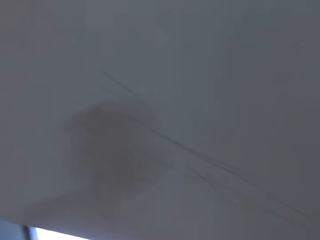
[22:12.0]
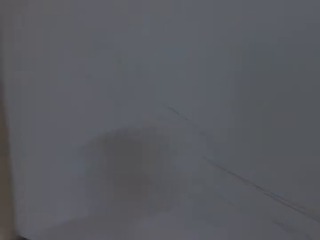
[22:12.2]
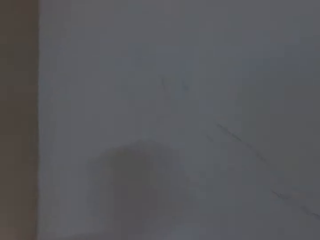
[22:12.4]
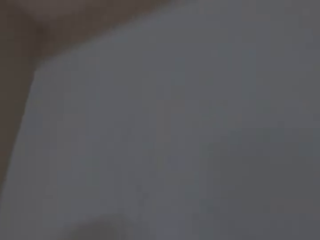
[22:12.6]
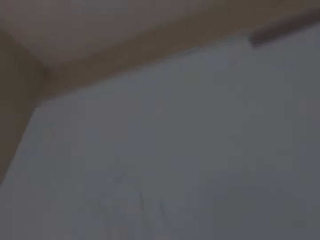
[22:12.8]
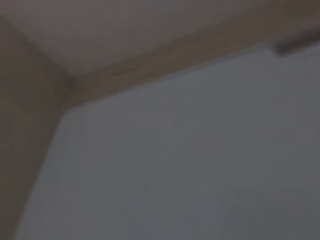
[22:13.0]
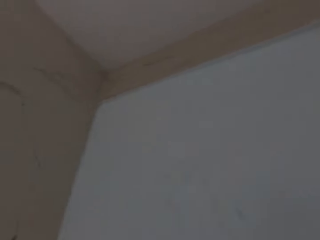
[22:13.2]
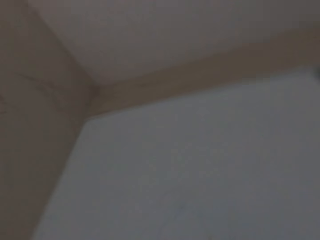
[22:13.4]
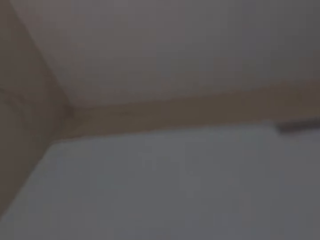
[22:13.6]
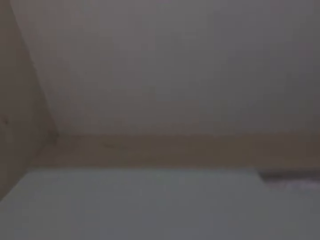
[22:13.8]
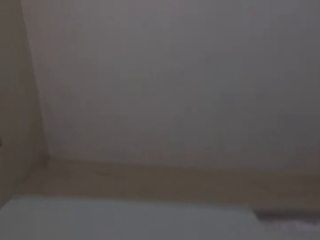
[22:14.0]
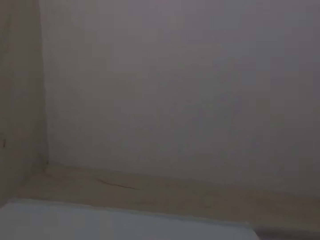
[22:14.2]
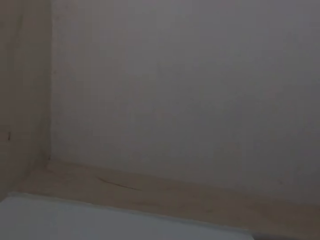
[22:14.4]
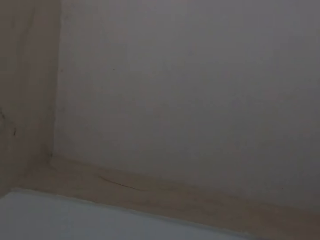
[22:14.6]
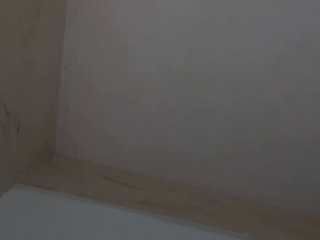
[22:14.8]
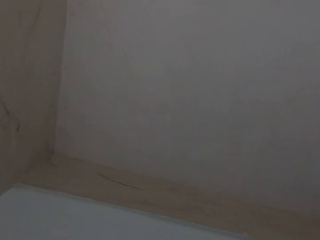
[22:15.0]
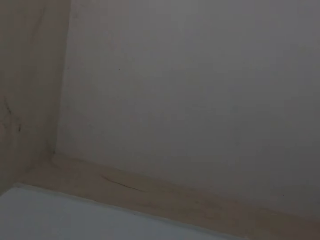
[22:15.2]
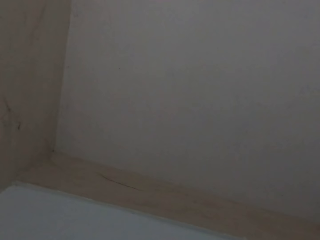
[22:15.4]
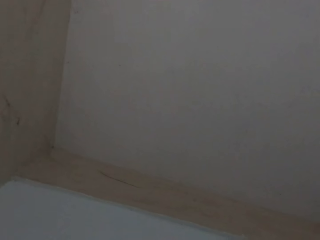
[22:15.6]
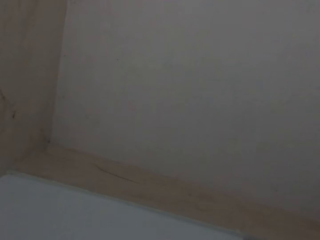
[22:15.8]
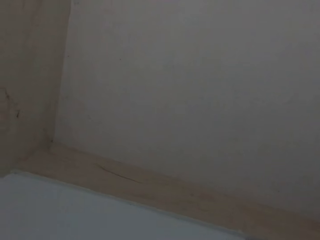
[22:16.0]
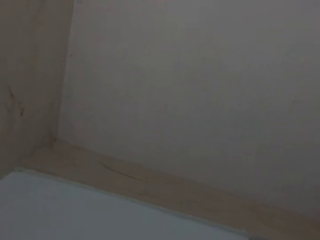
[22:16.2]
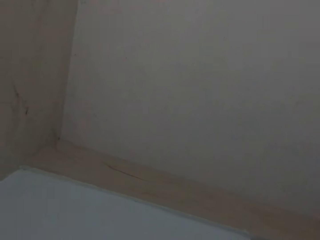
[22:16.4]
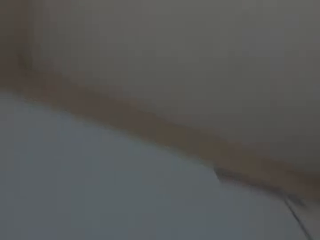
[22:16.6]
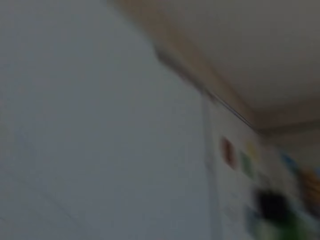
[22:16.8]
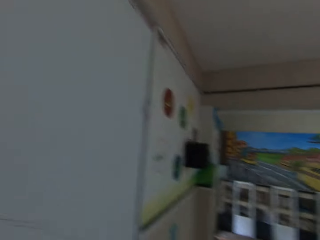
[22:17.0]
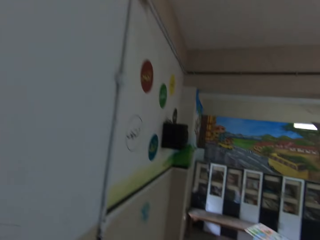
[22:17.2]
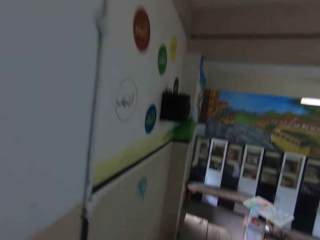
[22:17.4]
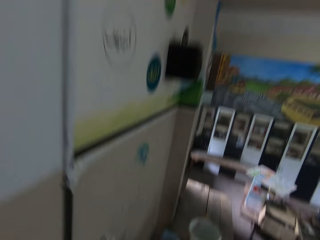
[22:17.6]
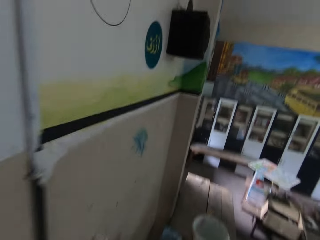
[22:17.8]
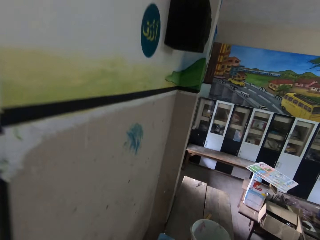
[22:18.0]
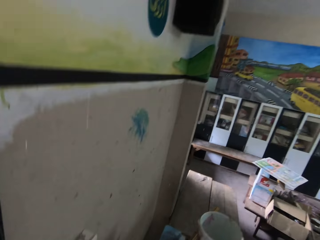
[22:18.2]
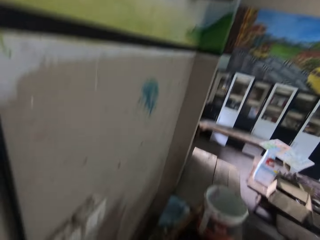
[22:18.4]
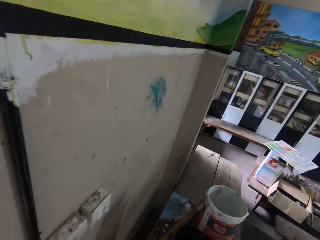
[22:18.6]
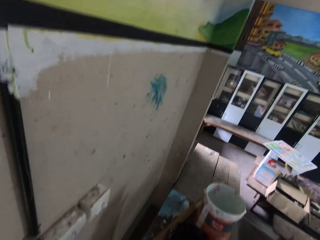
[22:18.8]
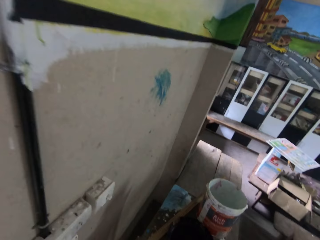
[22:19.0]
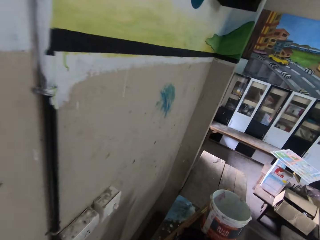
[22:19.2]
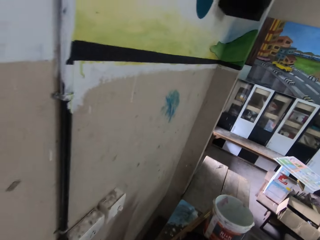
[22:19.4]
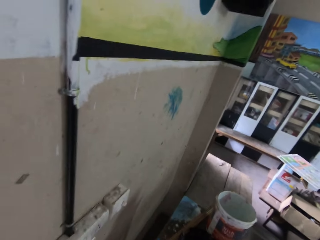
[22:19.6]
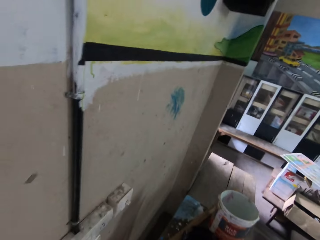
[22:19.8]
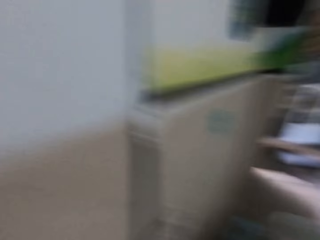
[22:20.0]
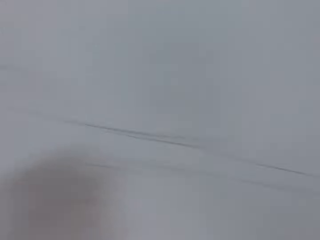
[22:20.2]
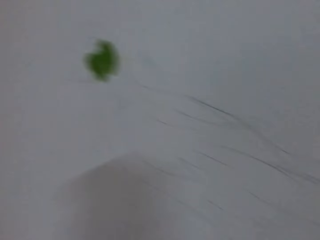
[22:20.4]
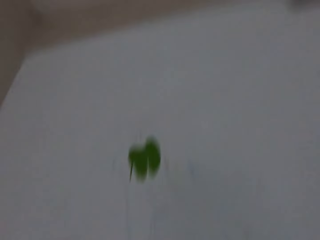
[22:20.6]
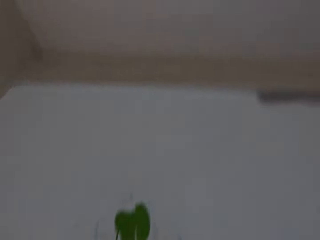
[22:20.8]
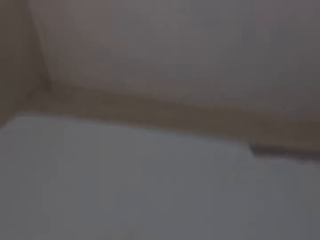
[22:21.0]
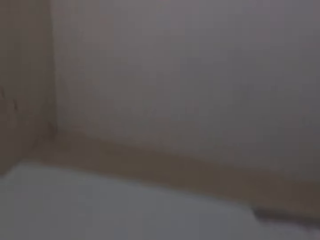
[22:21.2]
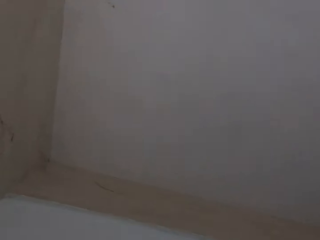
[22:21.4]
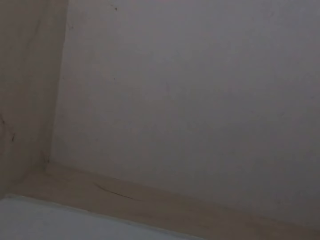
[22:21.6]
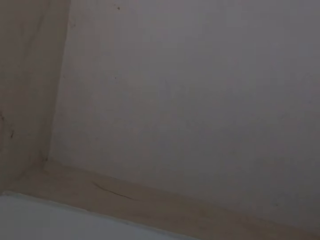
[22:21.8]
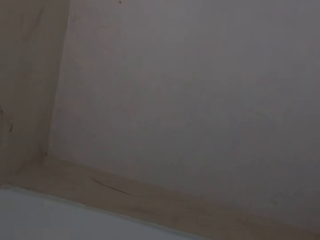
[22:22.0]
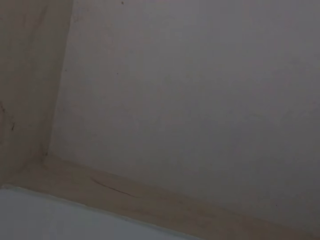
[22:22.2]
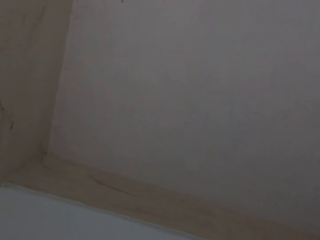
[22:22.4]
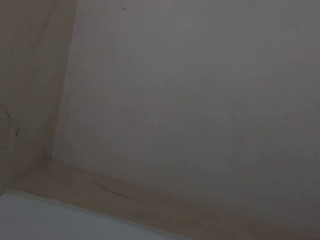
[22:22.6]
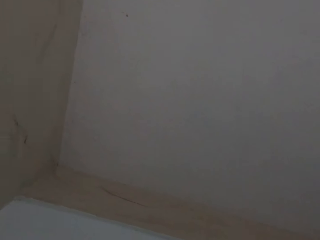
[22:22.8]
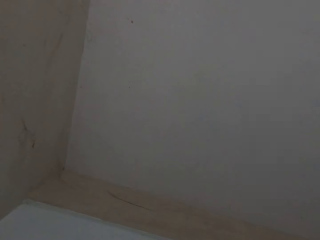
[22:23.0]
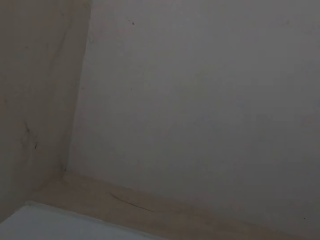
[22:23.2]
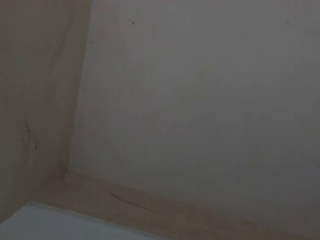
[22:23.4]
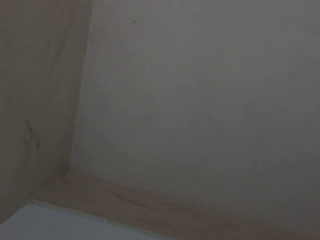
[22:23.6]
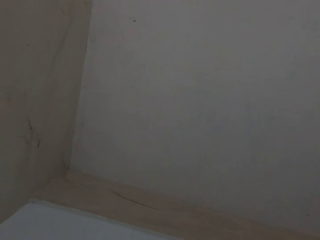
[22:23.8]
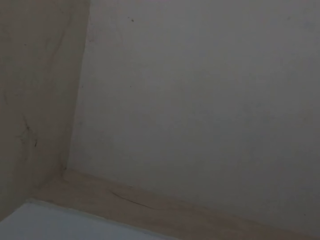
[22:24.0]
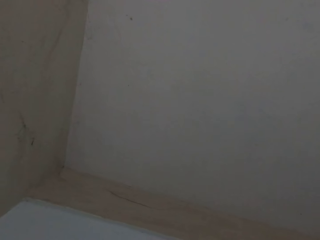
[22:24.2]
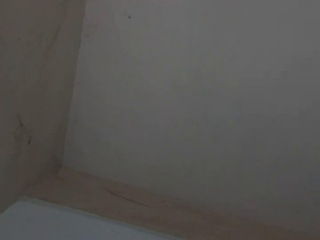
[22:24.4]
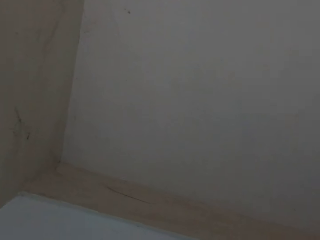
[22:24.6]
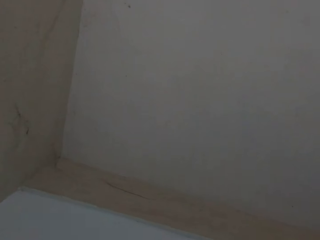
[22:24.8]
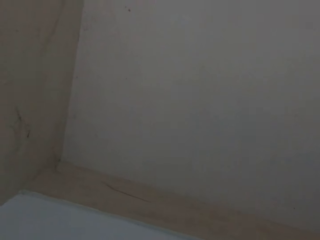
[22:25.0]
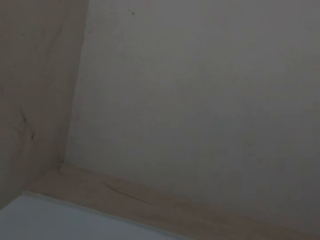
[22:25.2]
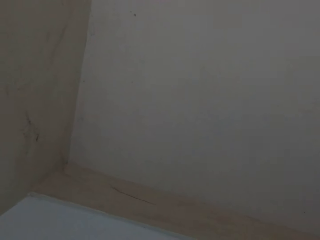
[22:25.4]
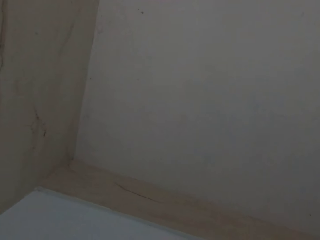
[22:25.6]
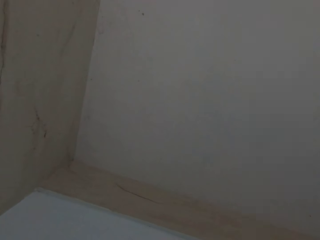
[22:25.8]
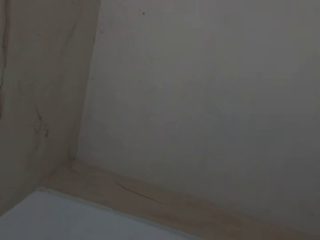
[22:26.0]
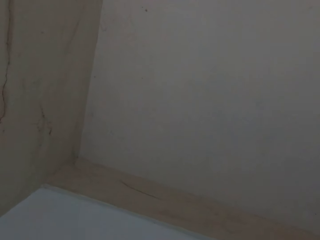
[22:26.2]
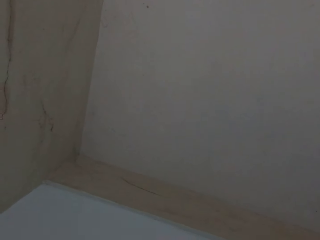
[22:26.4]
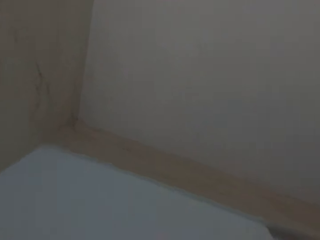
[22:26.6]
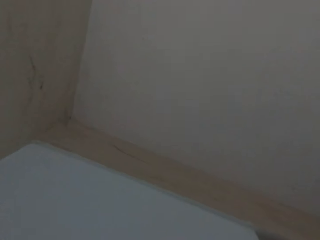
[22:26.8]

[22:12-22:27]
The camera wearer looks on the roof. They look at the bucket on the desk. They look on the roof.

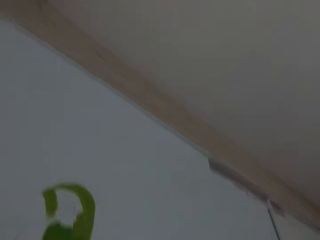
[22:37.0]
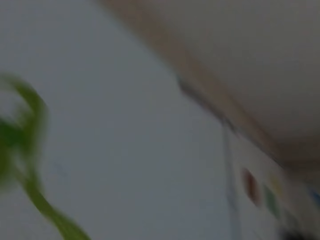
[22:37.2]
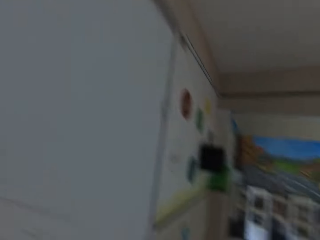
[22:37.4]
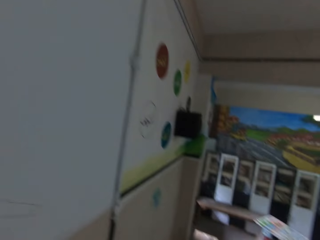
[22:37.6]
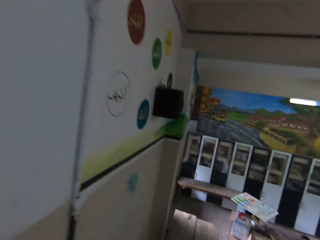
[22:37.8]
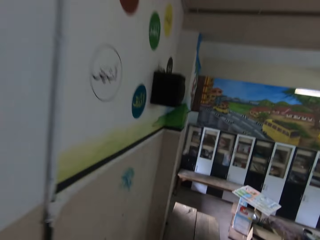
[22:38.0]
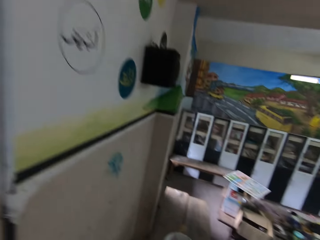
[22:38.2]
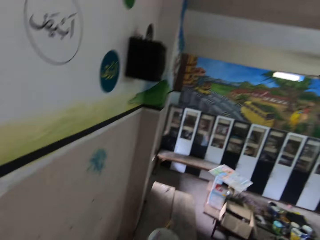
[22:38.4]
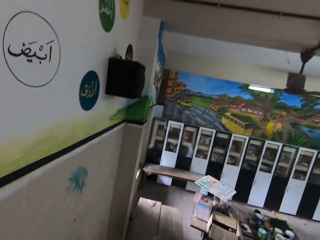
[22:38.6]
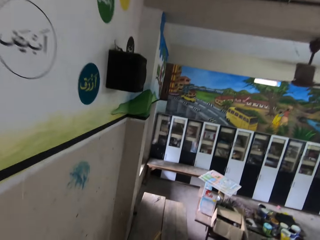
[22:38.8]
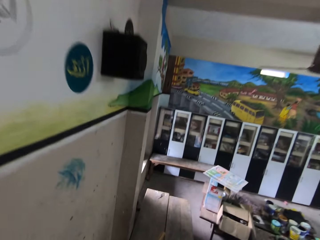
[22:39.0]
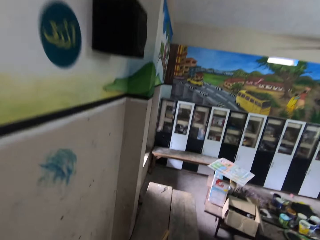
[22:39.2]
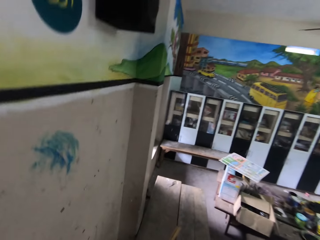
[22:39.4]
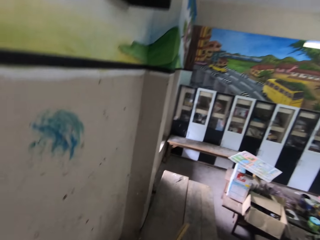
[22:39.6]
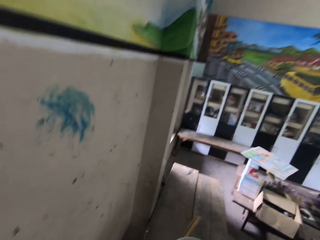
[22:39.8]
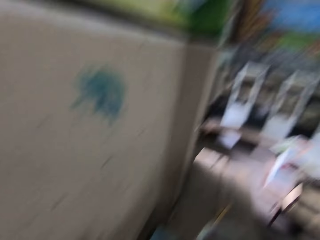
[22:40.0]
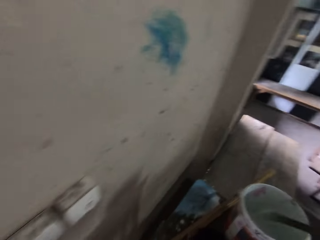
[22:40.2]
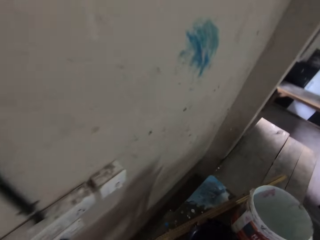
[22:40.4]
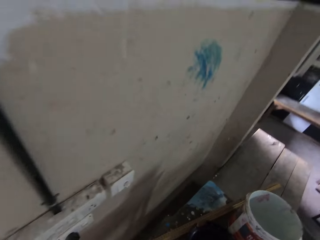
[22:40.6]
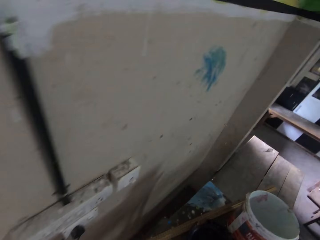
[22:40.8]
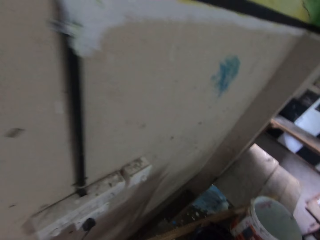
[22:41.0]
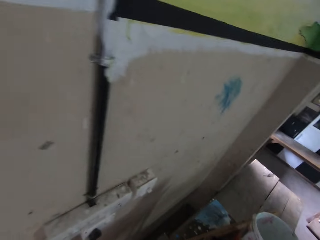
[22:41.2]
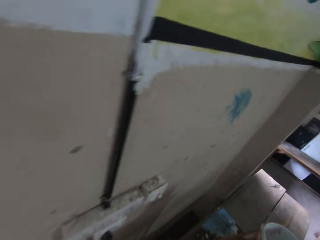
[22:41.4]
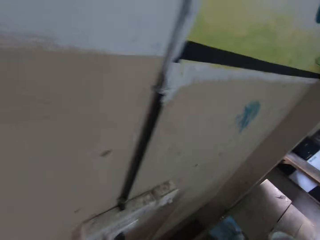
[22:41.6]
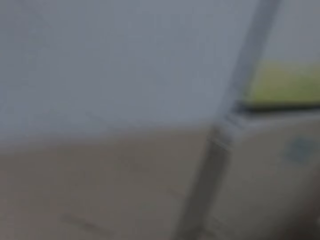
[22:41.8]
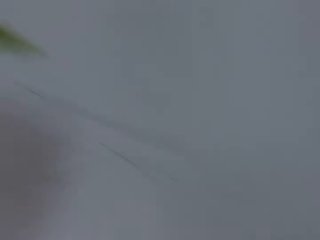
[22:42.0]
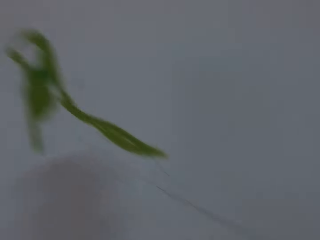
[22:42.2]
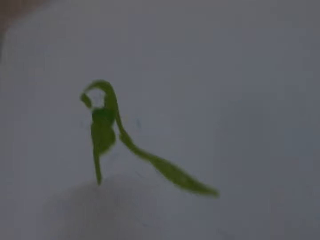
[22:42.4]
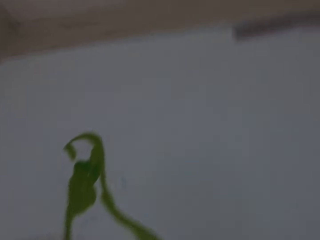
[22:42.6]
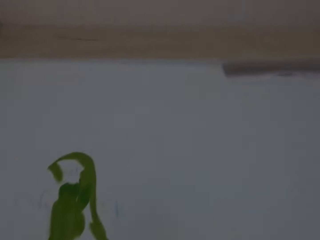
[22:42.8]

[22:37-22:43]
The camera wearer looks at something. He removes a paint brush from the paint bucket on the workbench with his right hand.
